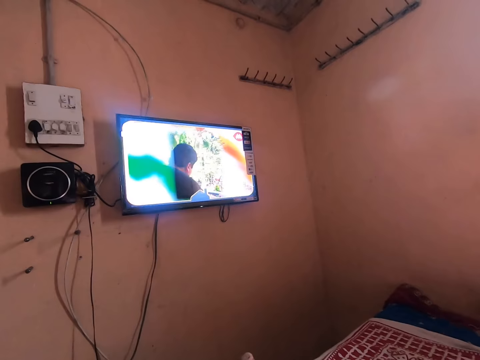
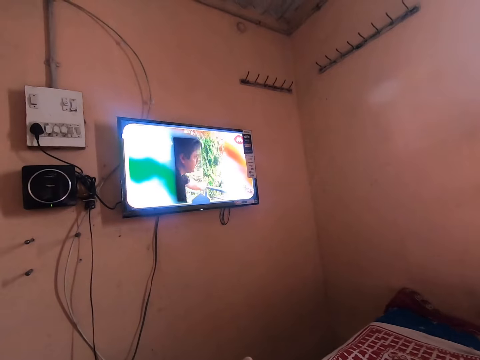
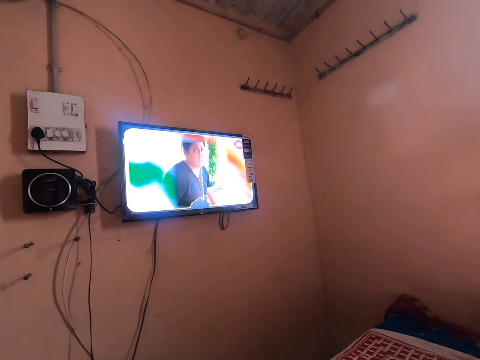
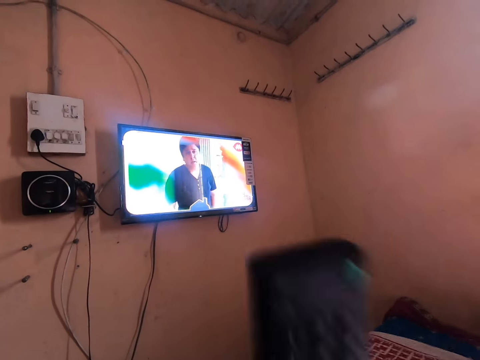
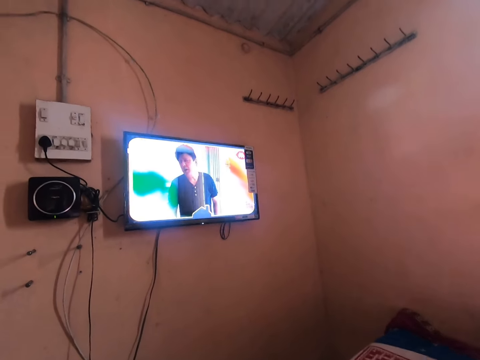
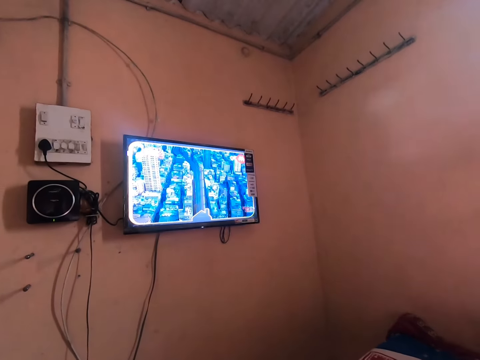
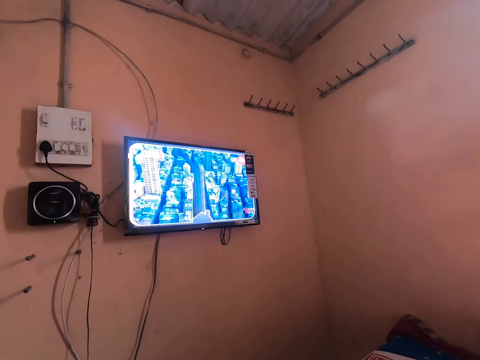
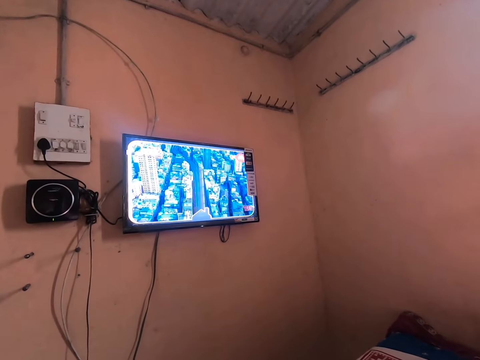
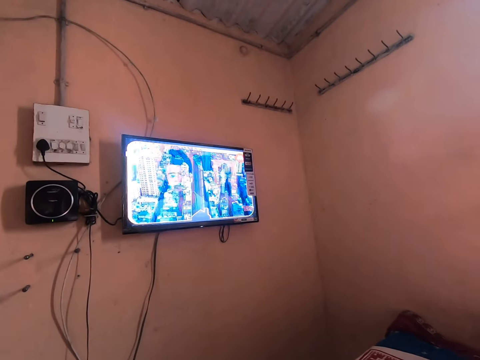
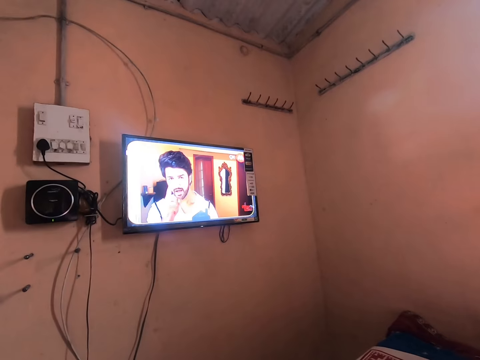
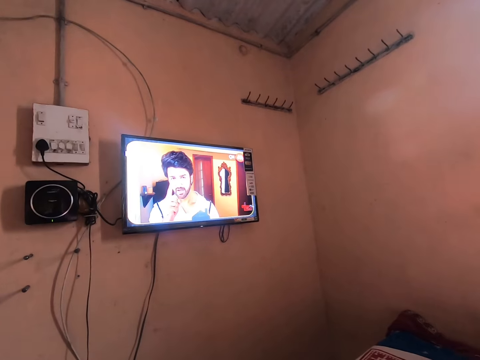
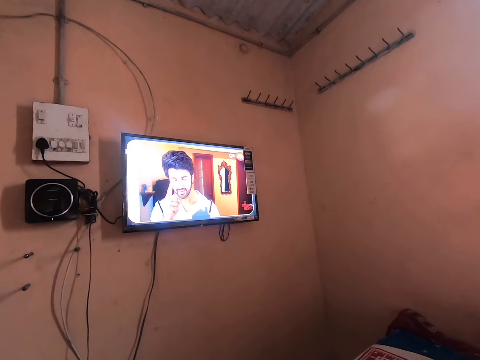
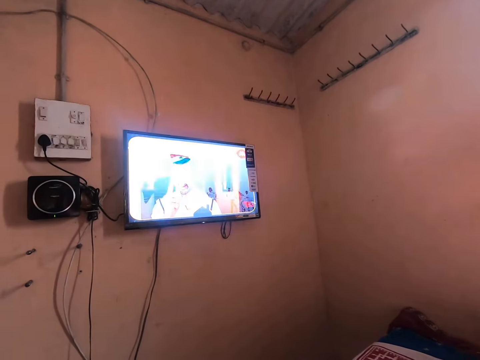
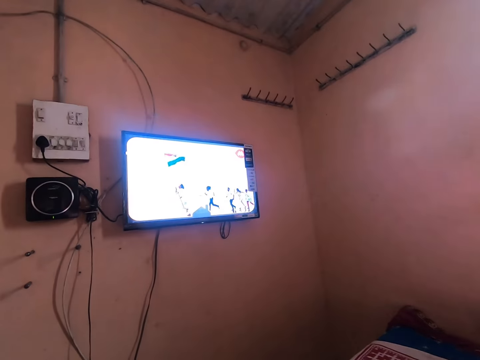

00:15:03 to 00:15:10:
The camera wearer moves around a remote.

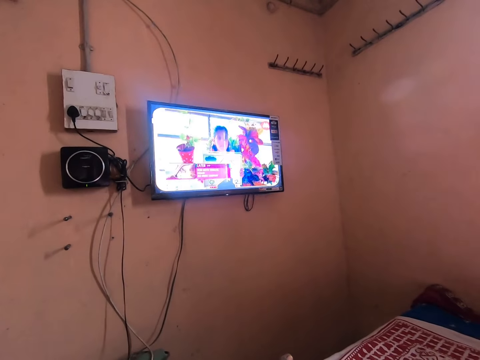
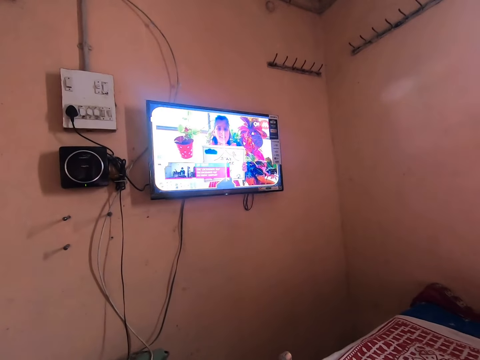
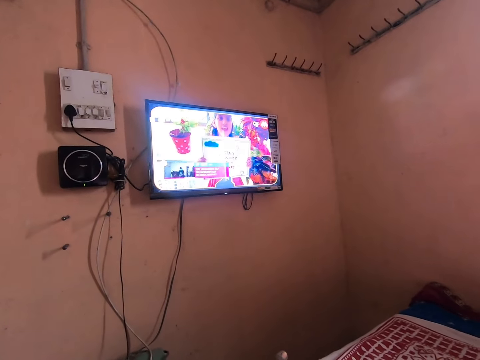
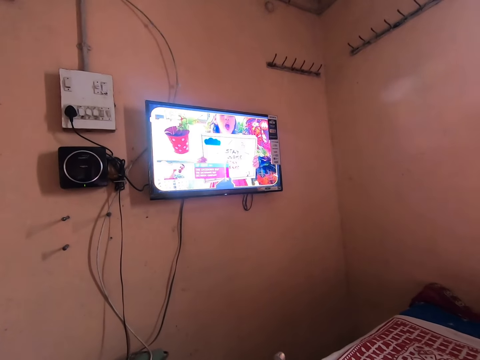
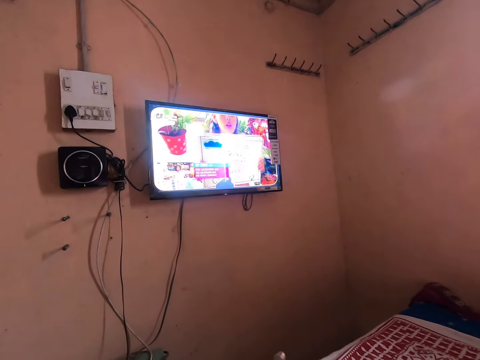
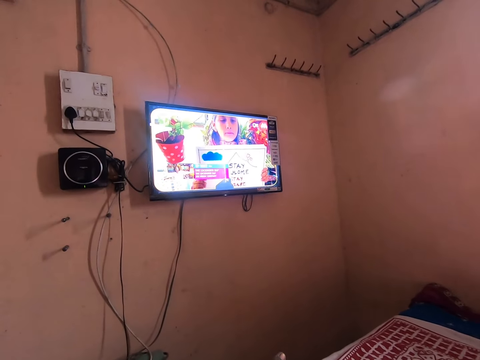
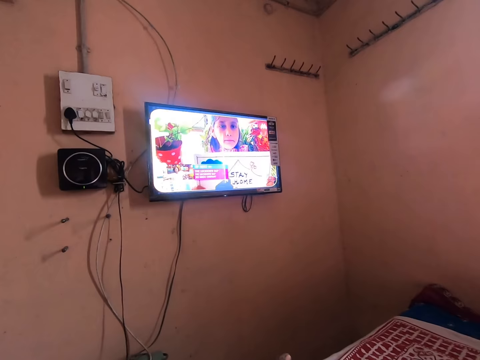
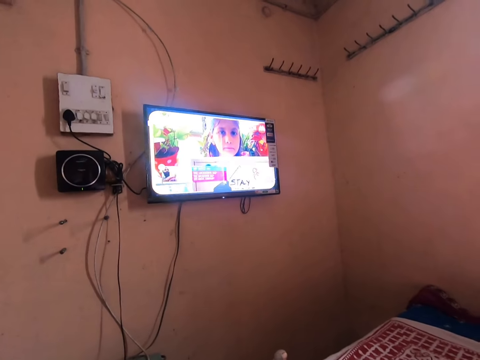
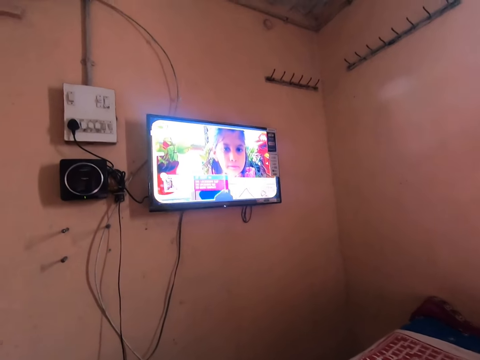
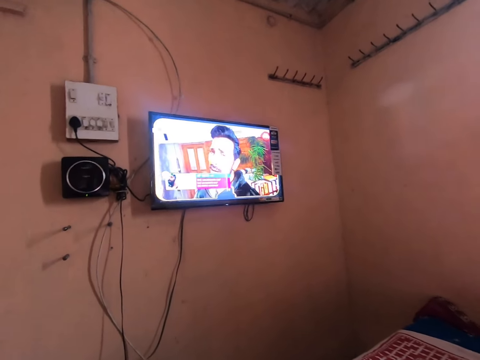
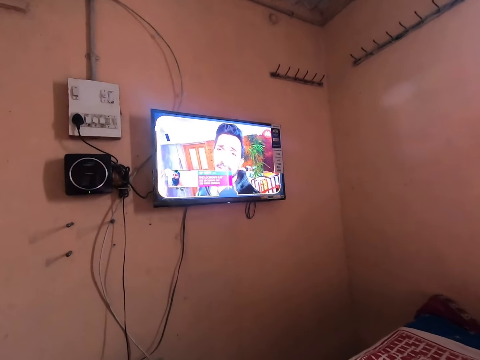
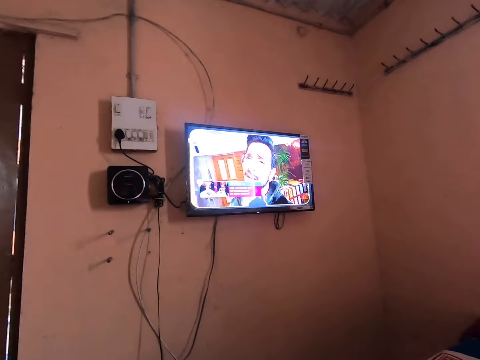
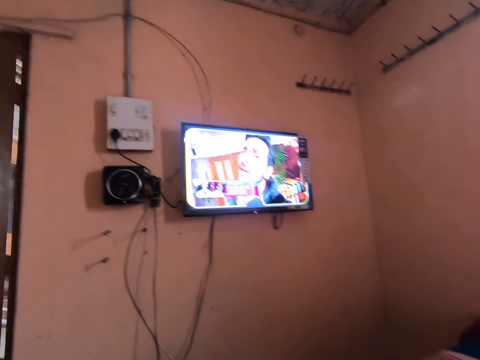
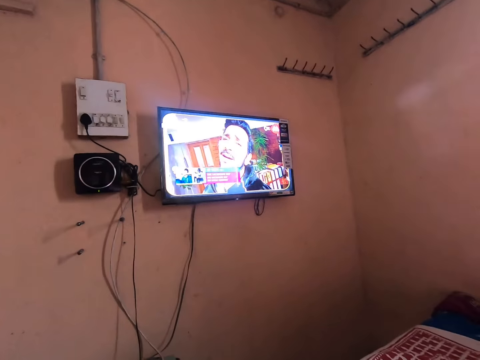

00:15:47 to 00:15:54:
The camera wearer stops for a while.

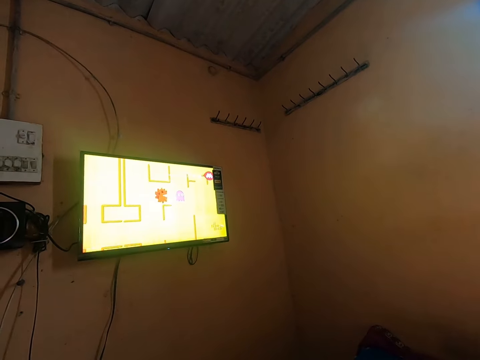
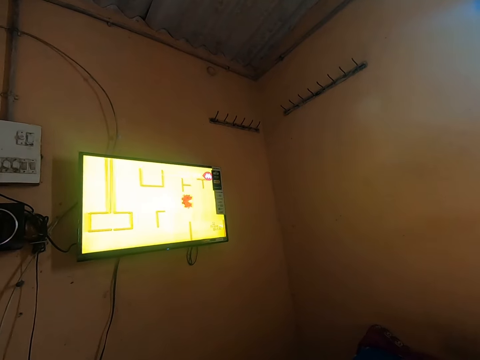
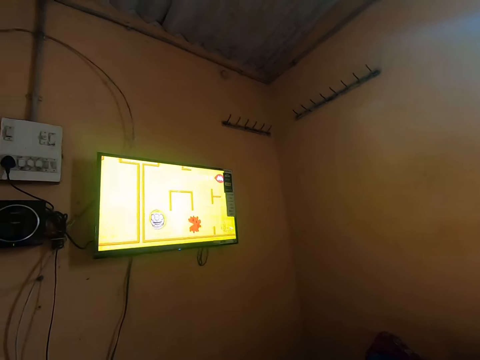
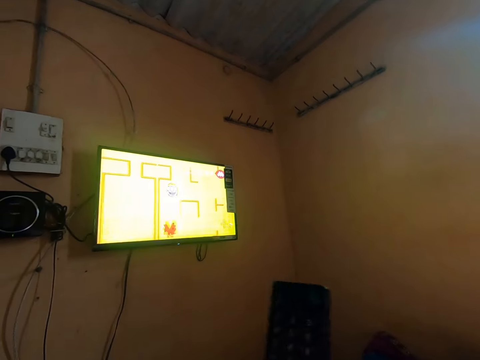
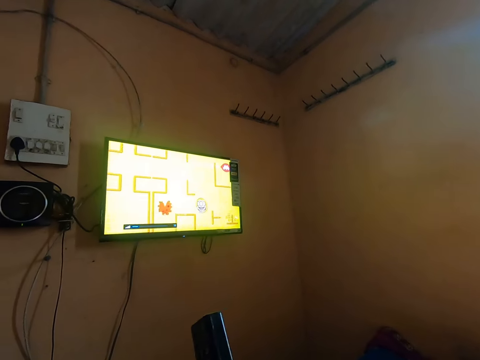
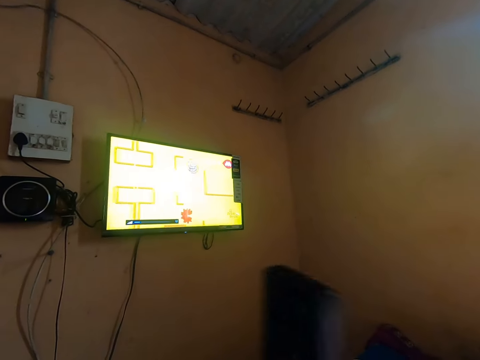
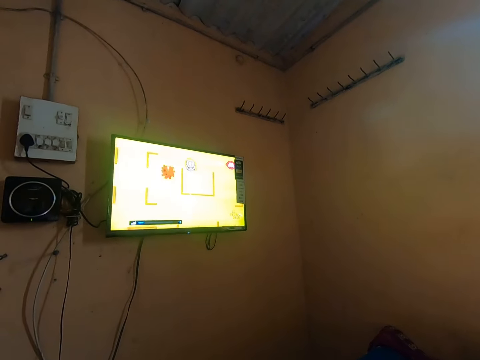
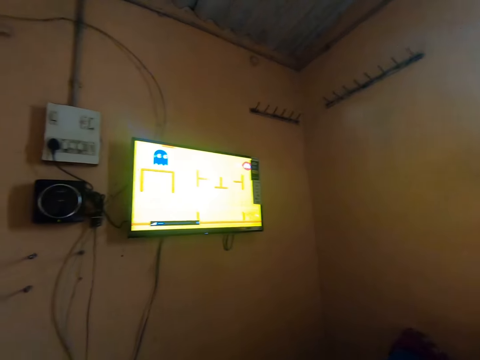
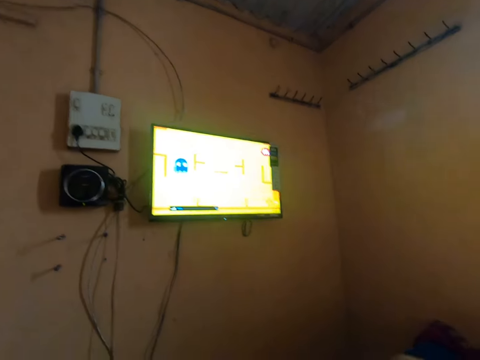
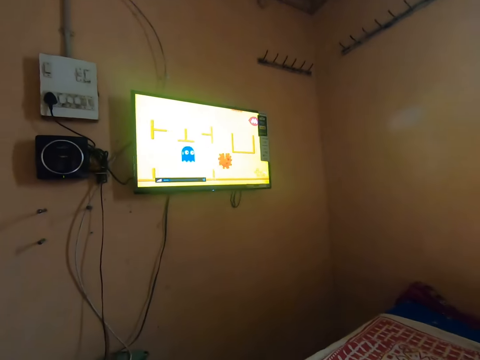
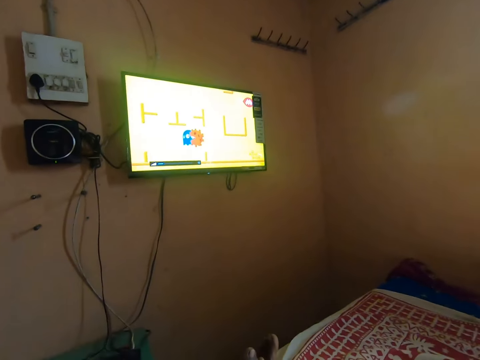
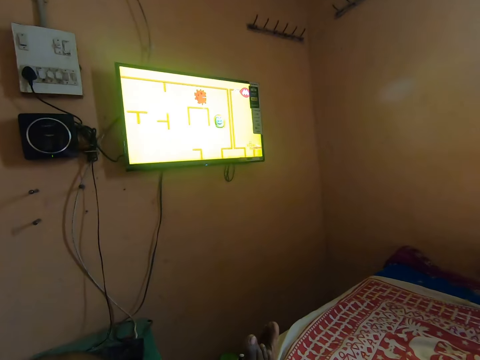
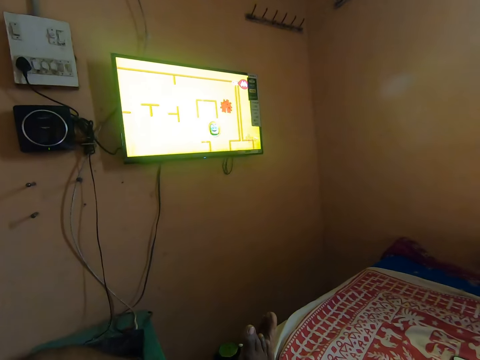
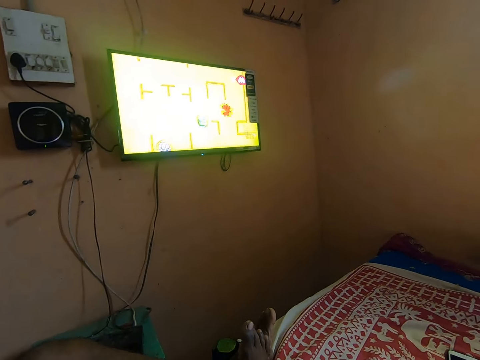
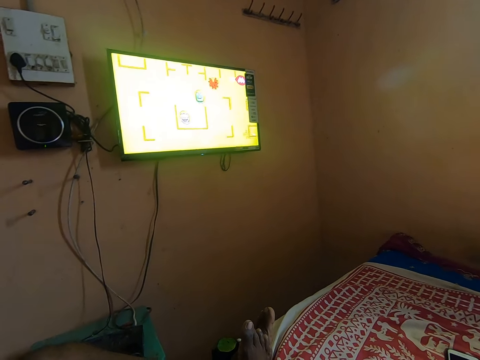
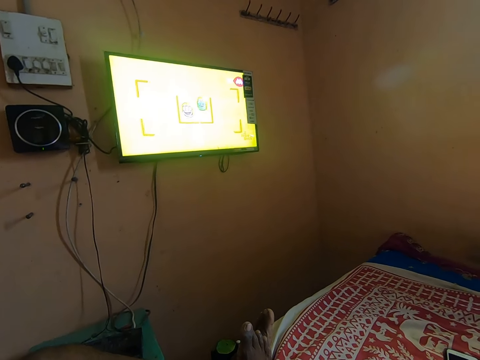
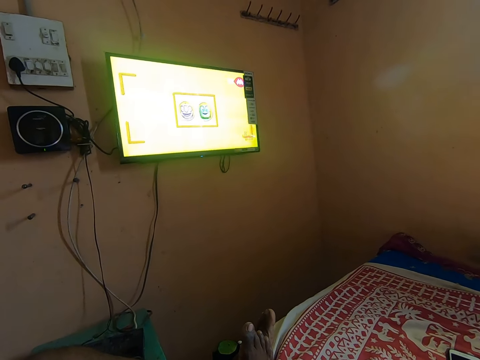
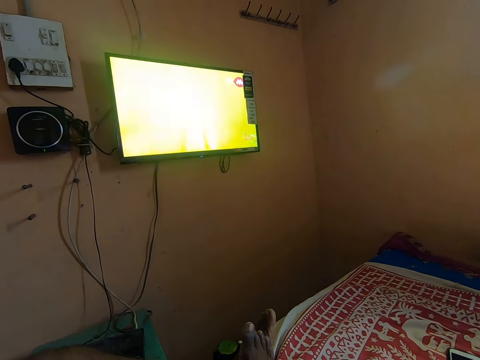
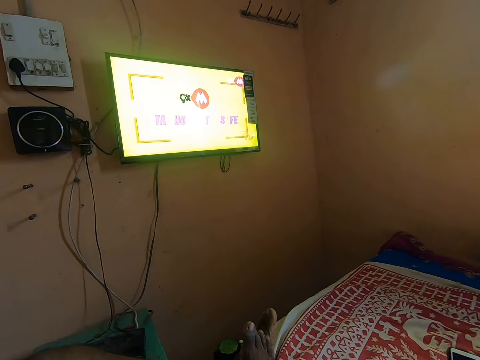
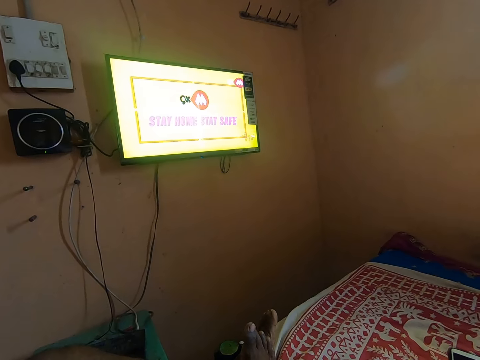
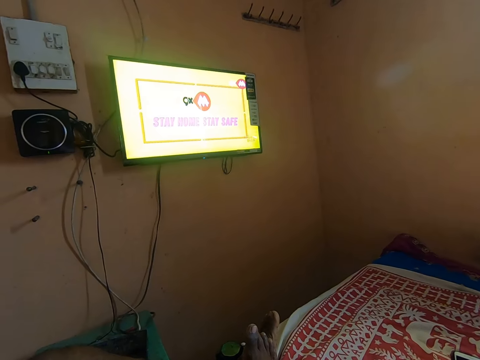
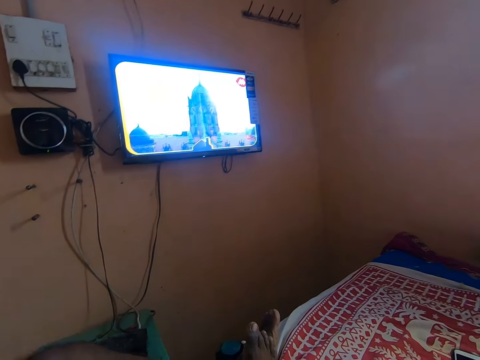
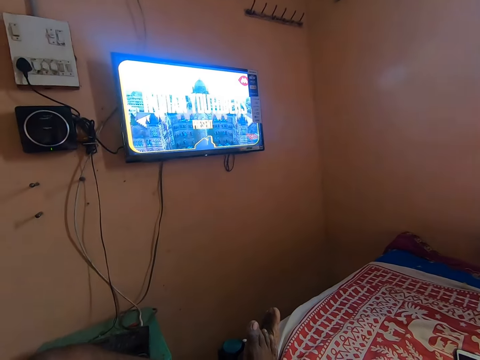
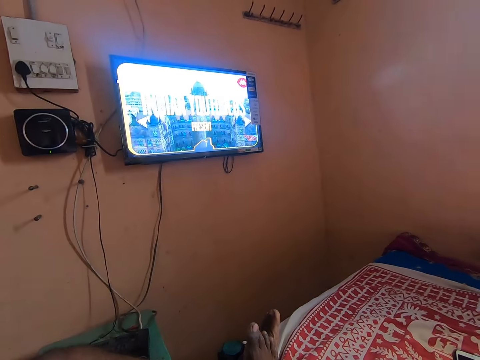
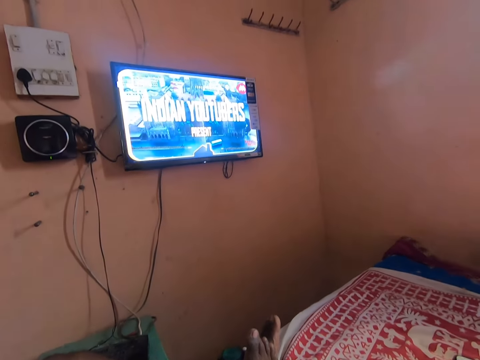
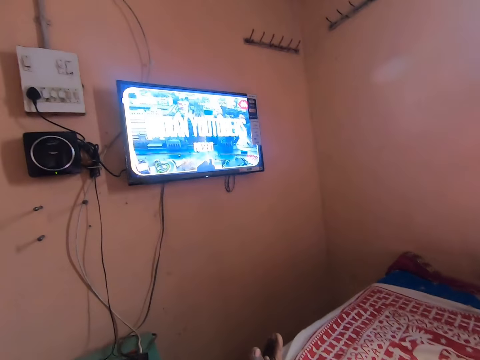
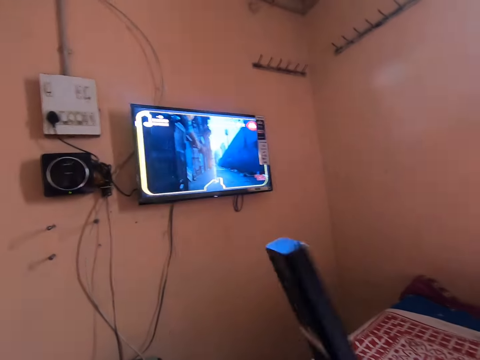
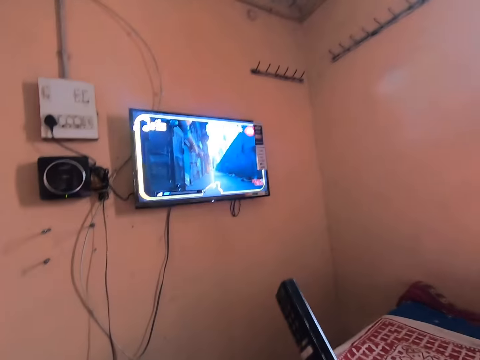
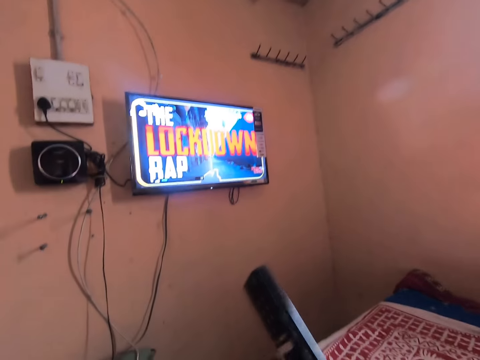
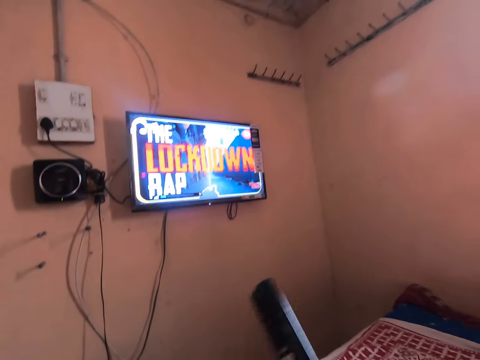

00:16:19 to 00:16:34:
The camera wearer adjusts the television volume with the remote. They lift the remote controller. They drop the remote controller. They lift the remote controller. They adjust the television volume with the remote.
